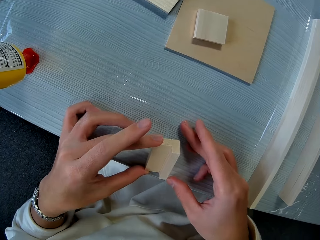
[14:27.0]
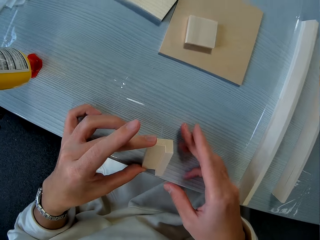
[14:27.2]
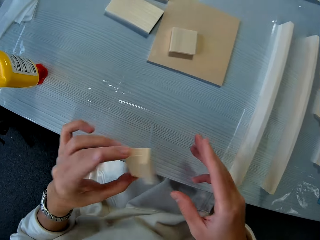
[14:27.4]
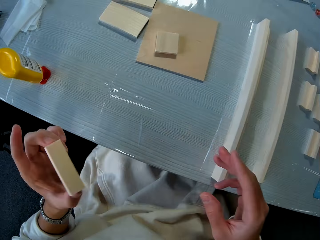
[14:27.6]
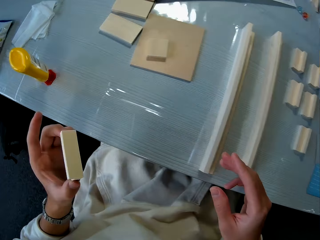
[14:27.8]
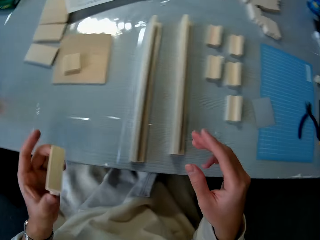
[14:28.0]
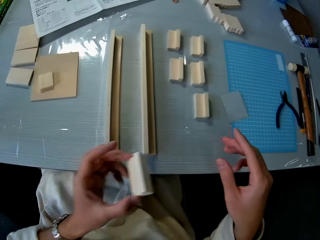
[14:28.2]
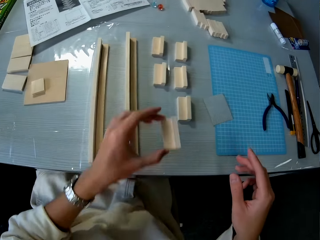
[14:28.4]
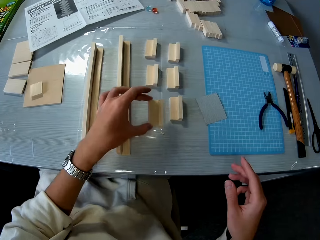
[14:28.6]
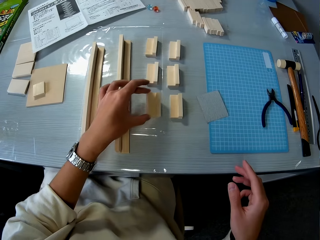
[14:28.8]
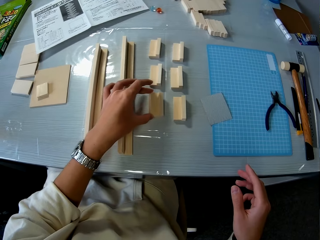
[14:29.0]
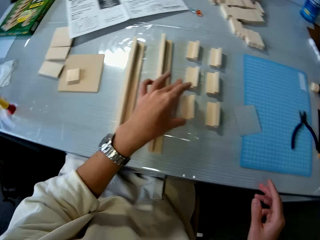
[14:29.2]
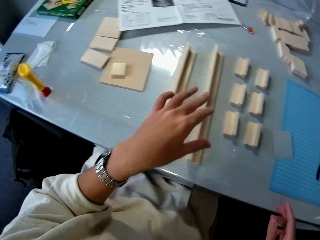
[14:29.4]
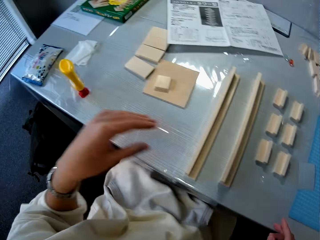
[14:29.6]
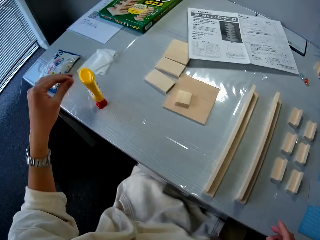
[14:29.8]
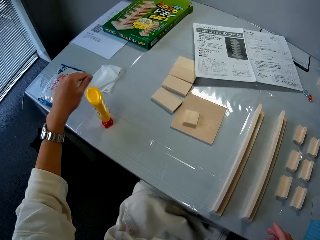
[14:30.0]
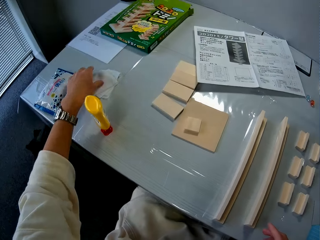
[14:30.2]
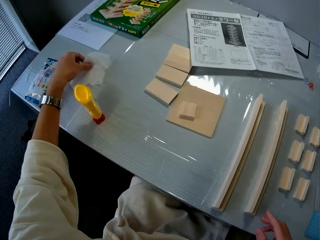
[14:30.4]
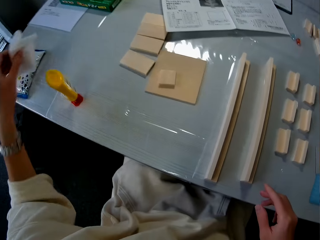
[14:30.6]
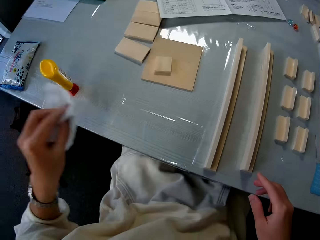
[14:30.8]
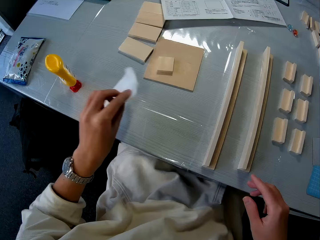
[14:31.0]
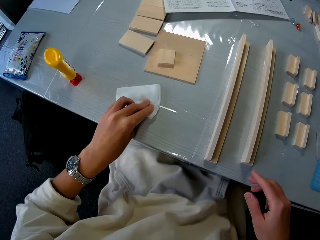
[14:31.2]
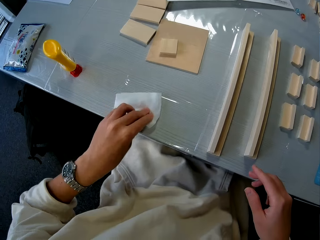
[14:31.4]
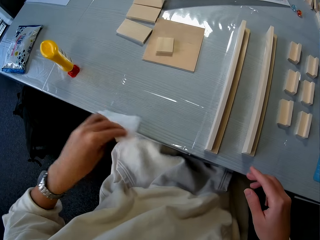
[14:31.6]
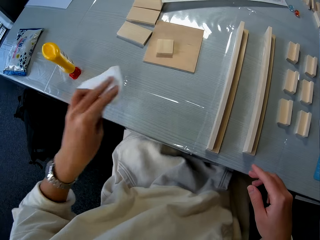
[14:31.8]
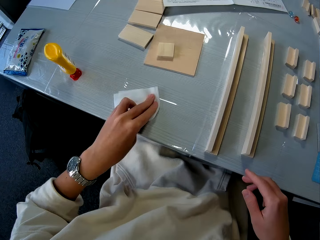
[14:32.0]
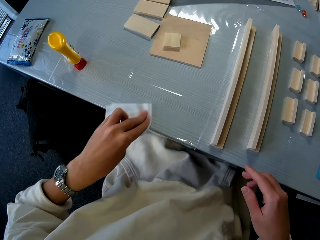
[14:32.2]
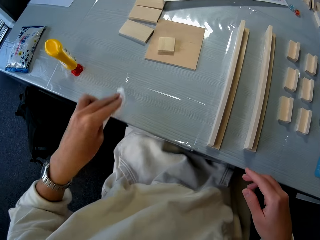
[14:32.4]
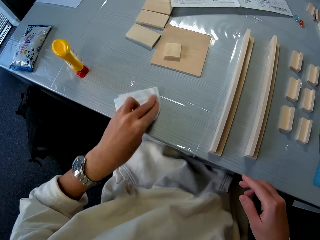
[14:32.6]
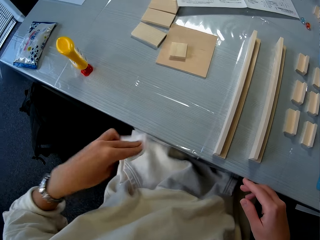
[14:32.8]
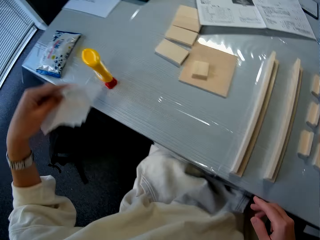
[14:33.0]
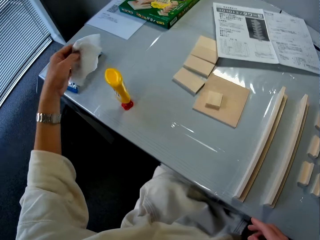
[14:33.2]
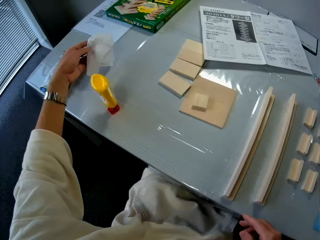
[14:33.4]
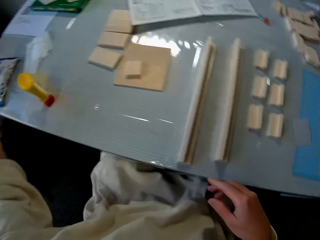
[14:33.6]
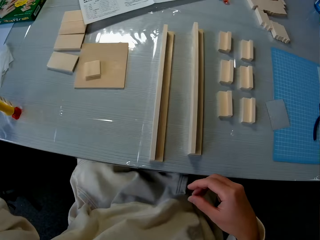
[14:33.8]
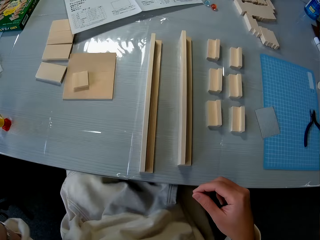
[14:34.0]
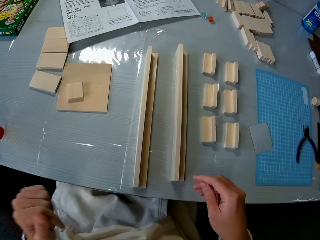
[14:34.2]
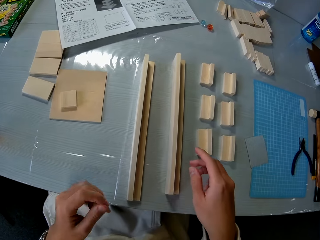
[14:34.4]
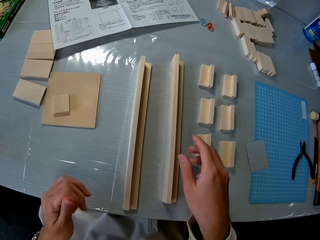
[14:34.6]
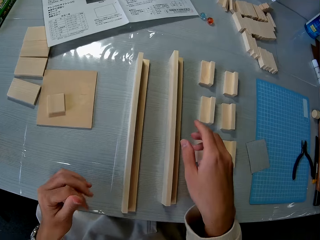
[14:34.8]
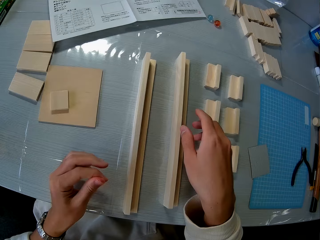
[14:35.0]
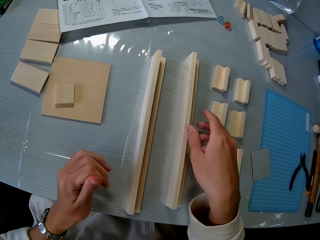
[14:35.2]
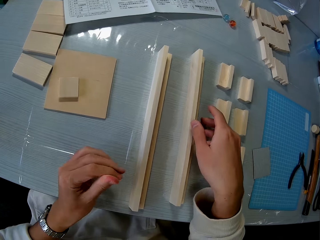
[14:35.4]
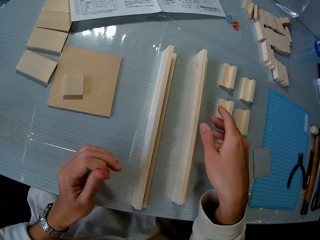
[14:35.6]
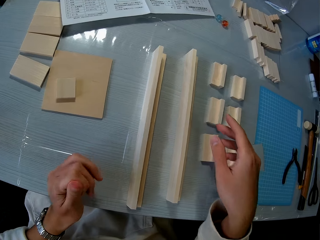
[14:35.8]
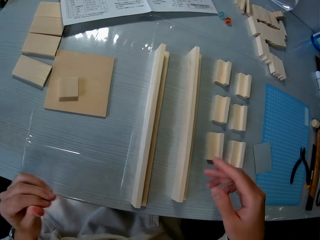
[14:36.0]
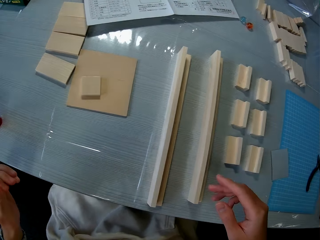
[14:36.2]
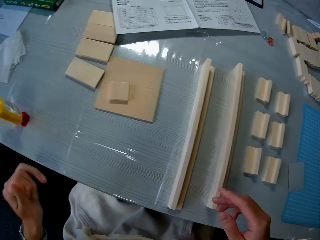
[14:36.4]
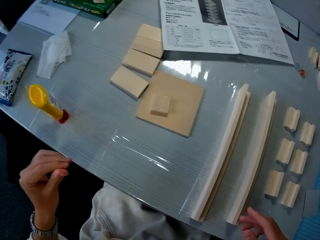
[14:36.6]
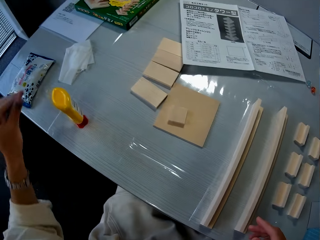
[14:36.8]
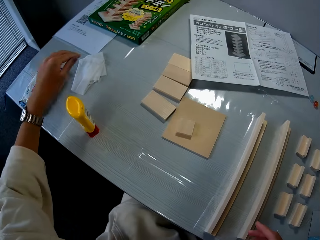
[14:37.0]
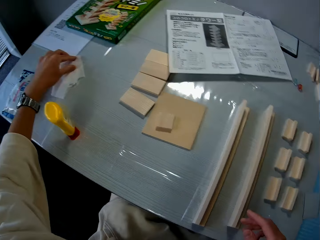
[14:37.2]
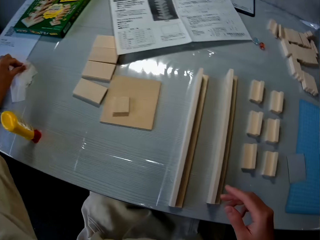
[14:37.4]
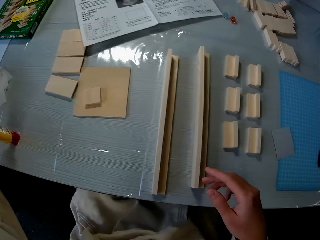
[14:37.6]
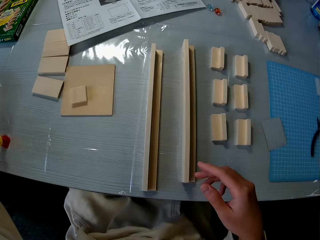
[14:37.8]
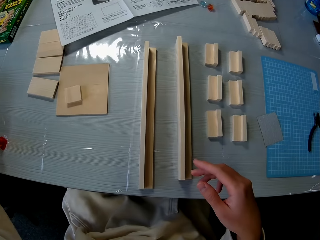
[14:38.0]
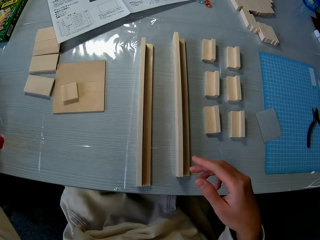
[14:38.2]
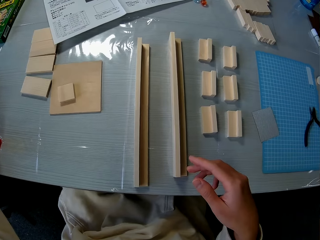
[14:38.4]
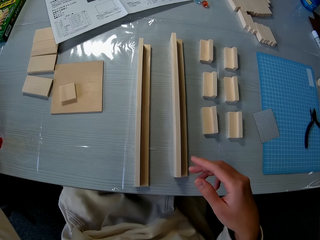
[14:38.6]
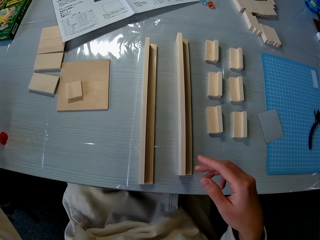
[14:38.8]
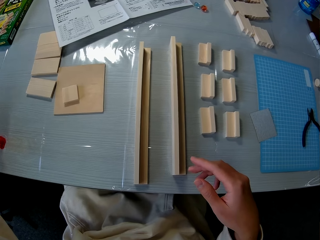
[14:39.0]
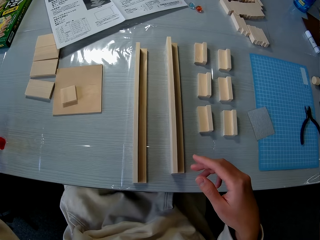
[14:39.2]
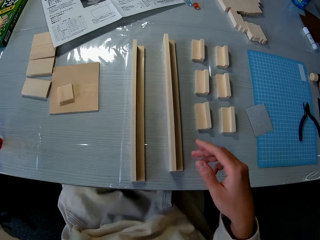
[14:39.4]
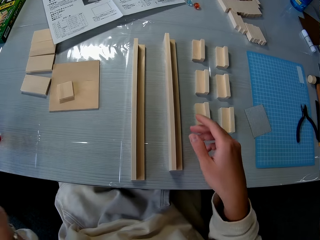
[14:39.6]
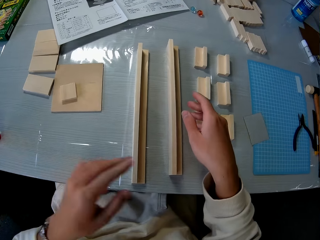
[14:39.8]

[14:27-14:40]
The camera wearer picks up the joined piece of wood on the table. He drops the joined piece of wood on the other side of the table. He picks up the wipes on the table. He cleans the table with the wipes. He drops the wipes on the table. He looks around. He cleans his hand on the wipes on the table. He touches the wipes.

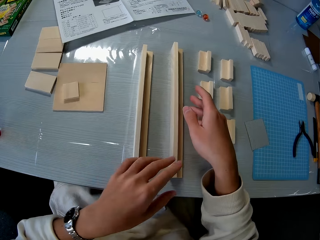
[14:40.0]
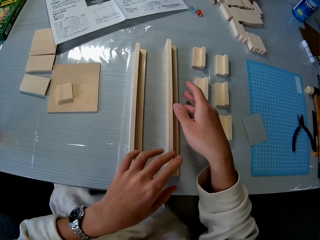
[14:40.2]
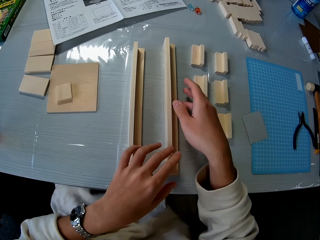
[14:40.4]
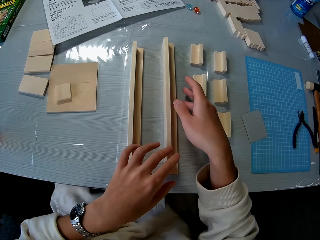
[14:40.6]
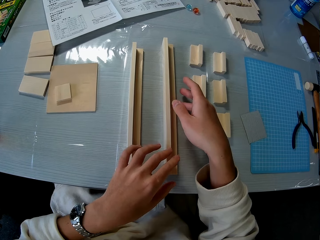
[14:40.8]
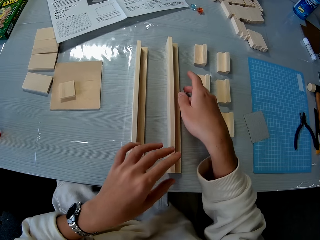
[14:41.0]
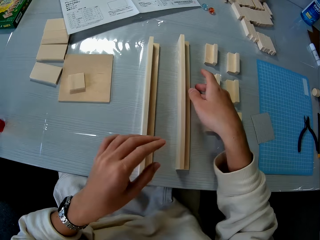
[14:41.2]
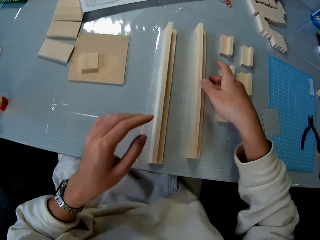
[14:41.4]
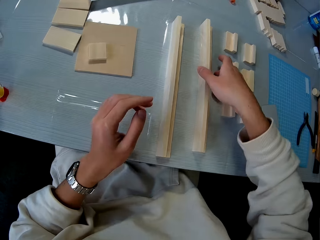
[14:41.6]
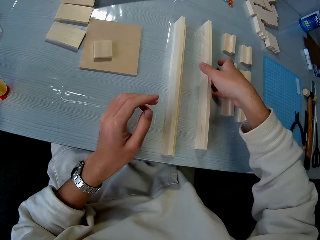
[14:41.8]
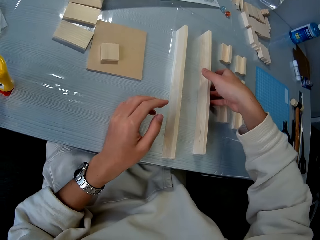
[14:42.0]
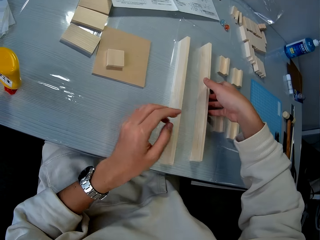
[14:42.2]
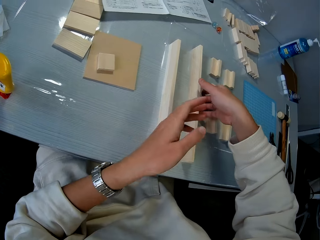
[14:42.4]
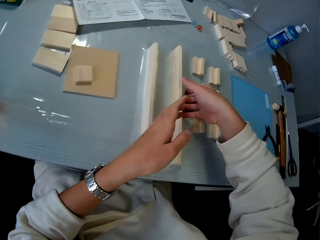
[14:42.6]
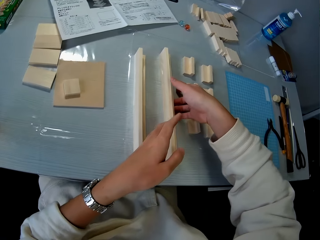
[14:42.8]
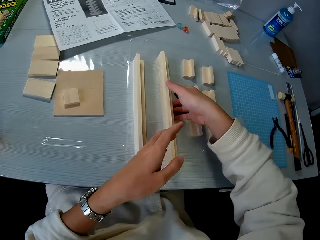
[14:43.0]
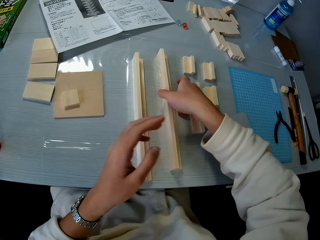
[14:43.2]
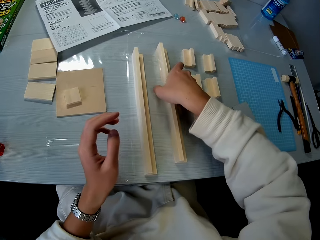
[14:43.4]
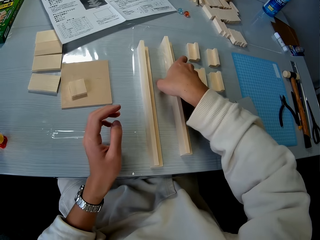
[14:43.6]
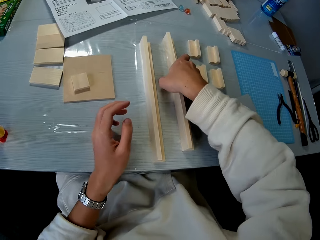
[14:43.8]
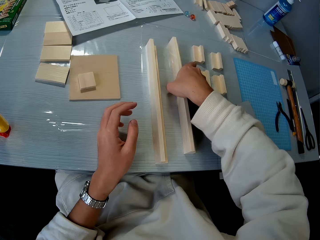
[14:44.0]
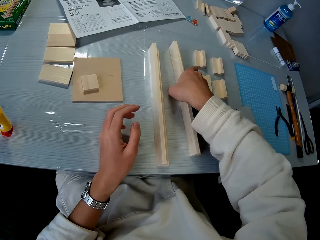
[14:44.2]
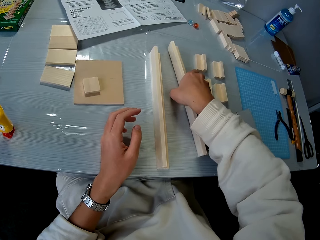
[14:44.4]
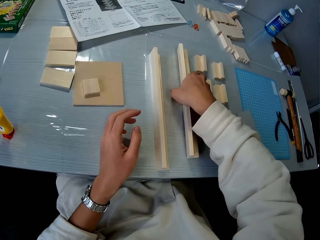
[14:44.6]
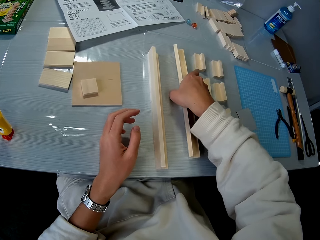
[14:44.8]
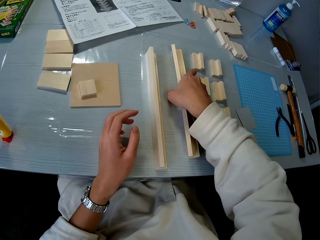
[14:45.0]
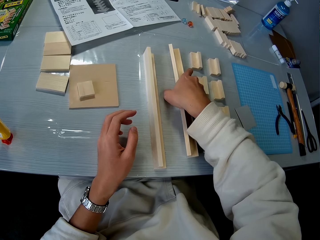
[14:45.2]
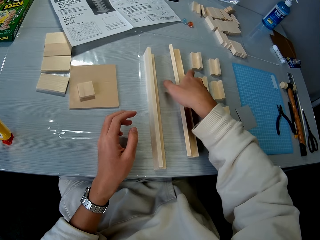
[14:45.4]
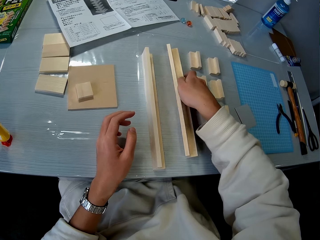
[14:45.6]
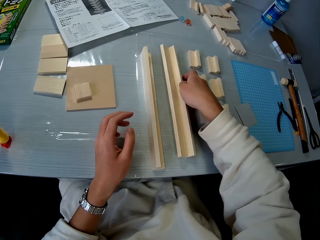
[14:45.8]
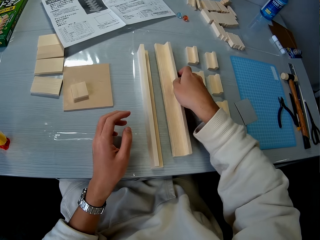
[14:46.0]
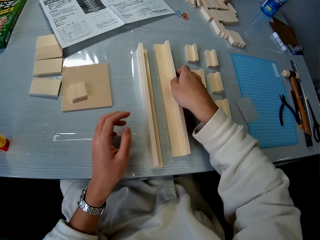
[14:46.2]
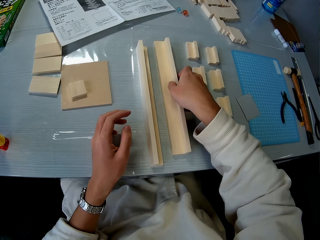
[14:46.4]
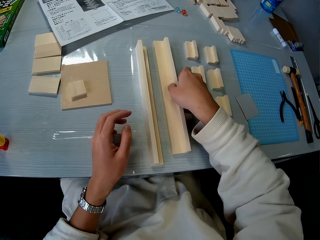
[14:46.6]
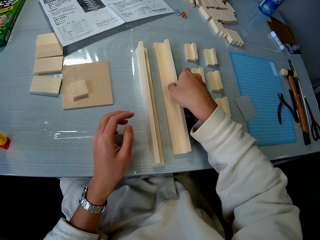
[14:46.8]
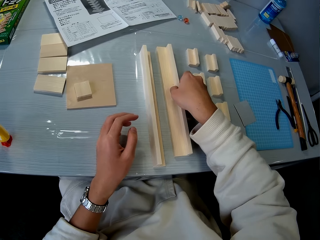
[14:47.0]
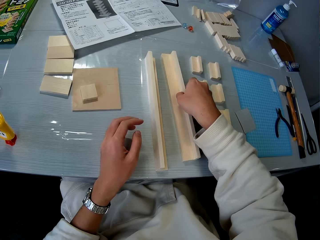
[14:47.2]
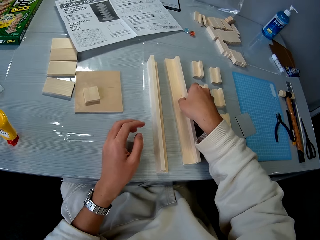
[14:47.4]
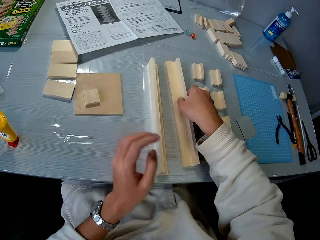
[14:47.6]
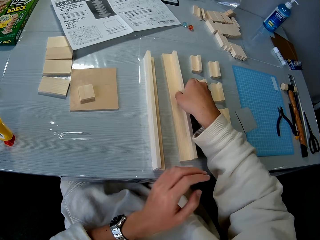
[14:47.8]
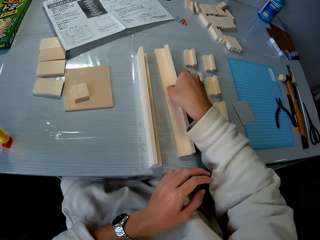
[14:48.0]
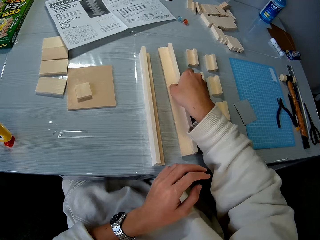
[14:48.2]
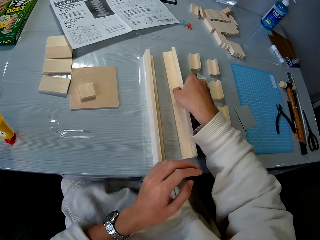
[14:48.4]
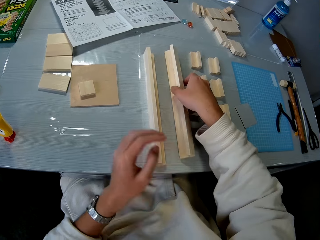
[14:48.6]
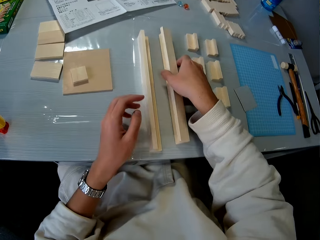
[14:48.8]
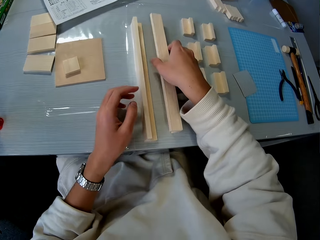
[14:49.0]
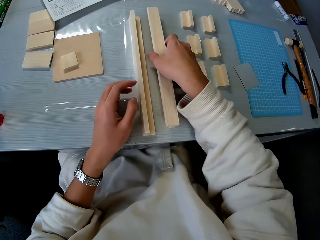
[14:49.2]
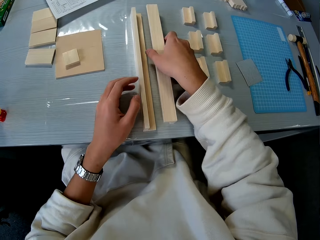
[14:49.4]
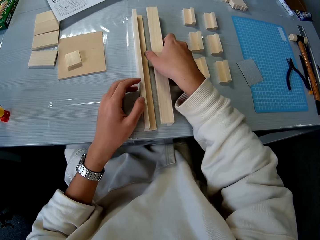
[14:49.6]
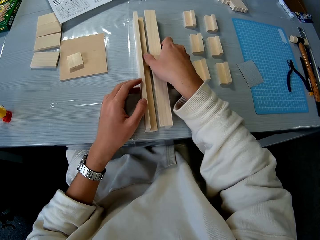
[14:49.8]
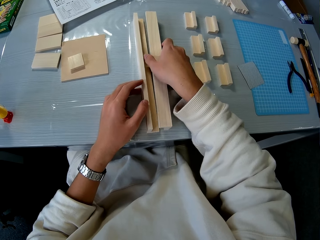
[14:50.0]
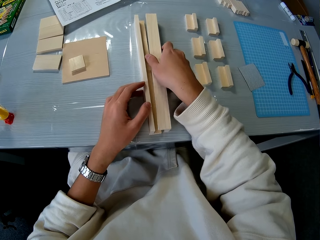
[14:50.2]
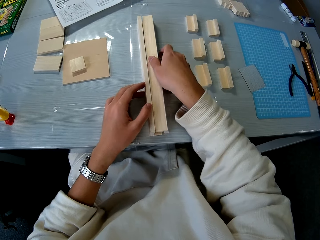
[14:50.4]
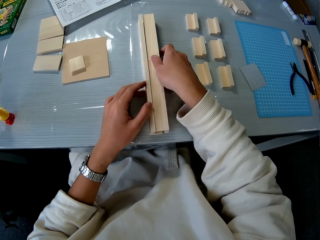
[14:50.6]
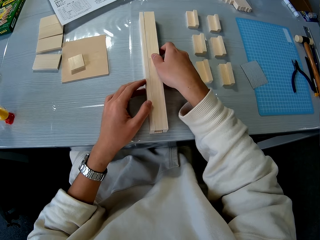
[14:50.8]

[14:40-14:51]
The camera wearer places two pieces of wood on the table against each other.
